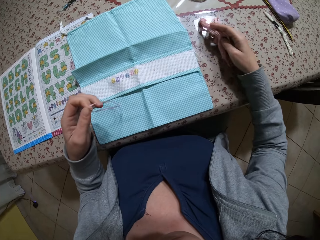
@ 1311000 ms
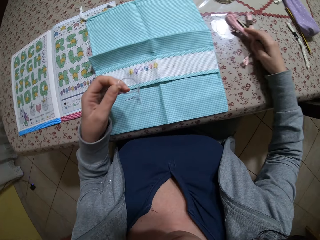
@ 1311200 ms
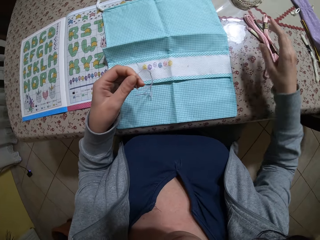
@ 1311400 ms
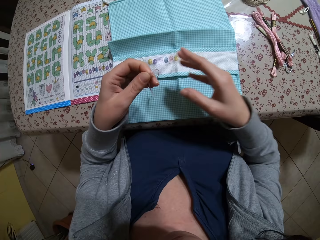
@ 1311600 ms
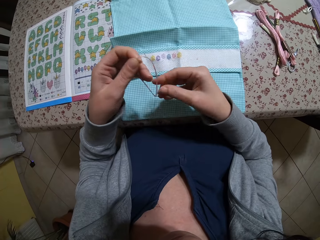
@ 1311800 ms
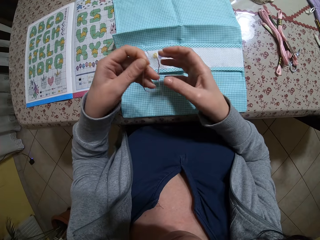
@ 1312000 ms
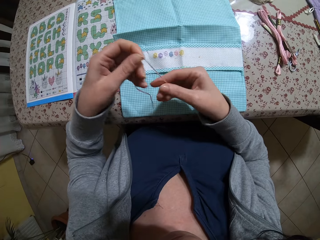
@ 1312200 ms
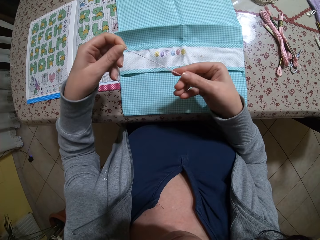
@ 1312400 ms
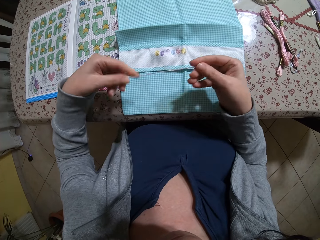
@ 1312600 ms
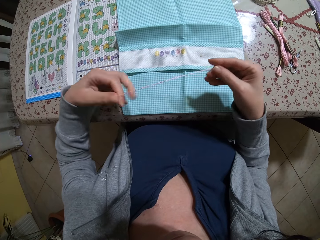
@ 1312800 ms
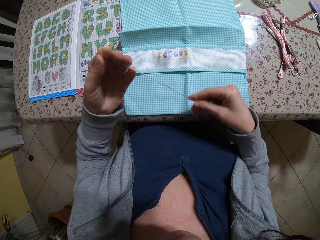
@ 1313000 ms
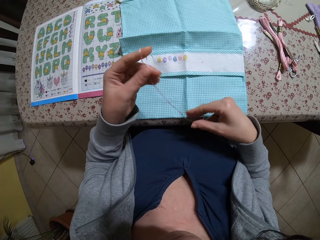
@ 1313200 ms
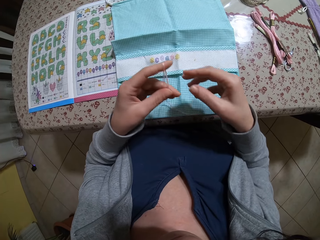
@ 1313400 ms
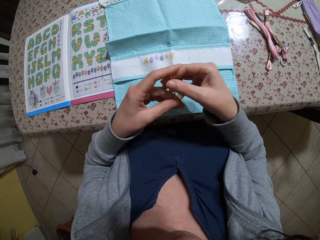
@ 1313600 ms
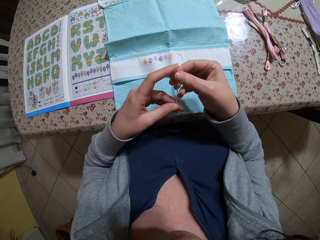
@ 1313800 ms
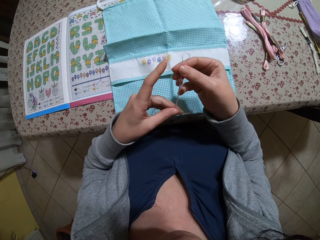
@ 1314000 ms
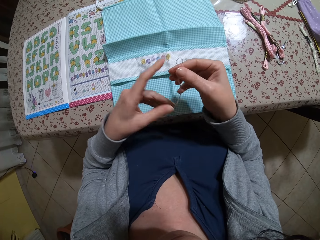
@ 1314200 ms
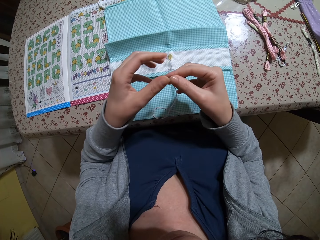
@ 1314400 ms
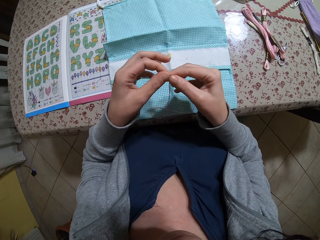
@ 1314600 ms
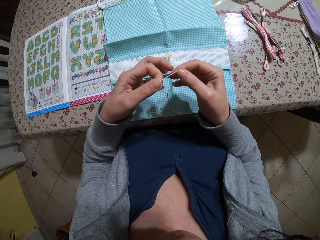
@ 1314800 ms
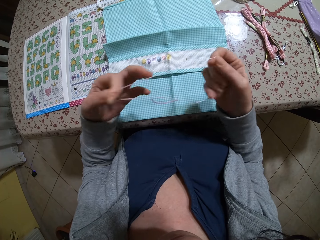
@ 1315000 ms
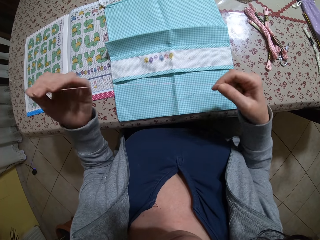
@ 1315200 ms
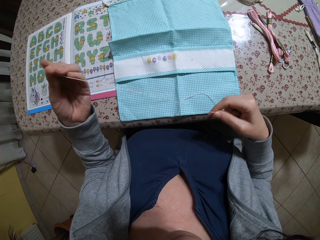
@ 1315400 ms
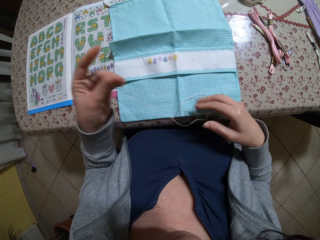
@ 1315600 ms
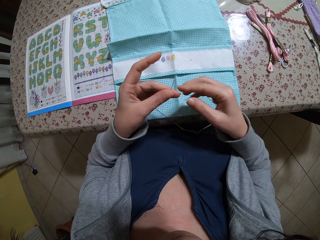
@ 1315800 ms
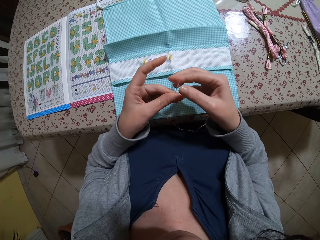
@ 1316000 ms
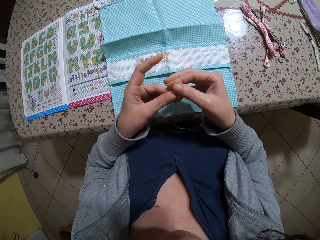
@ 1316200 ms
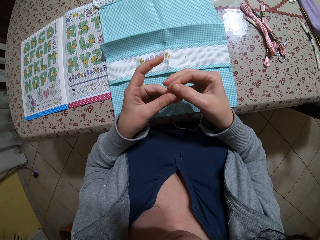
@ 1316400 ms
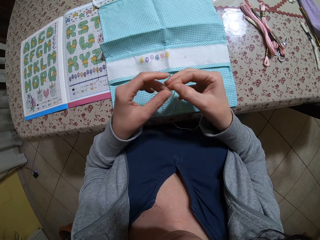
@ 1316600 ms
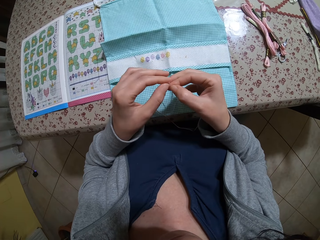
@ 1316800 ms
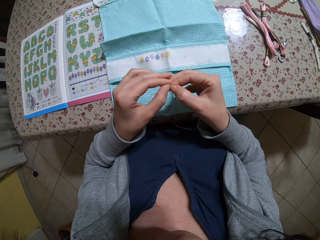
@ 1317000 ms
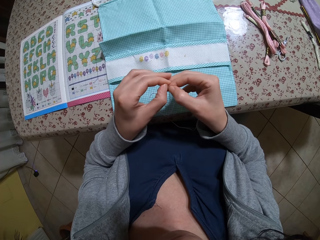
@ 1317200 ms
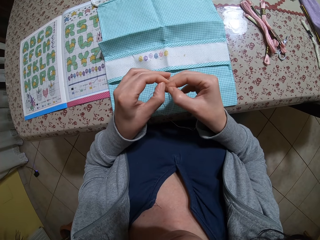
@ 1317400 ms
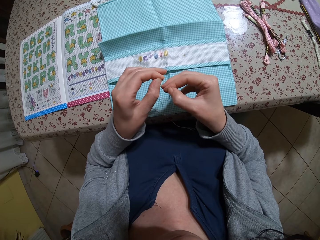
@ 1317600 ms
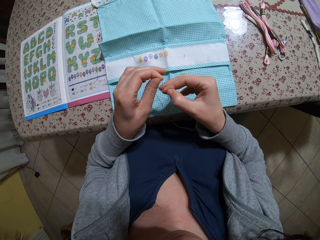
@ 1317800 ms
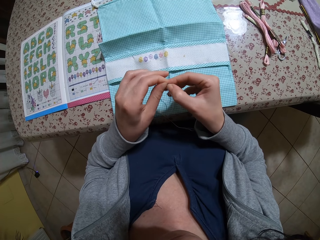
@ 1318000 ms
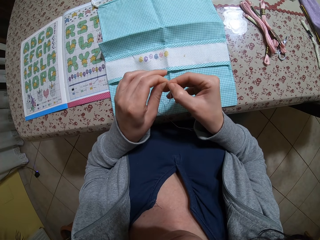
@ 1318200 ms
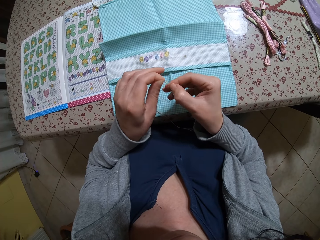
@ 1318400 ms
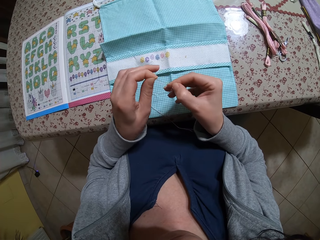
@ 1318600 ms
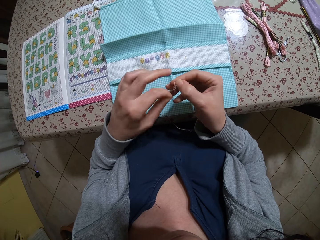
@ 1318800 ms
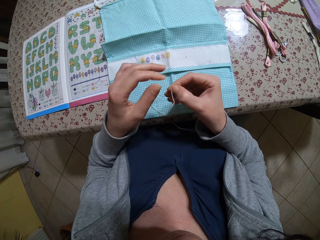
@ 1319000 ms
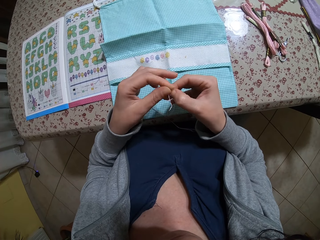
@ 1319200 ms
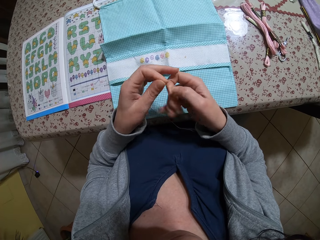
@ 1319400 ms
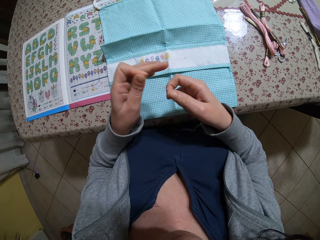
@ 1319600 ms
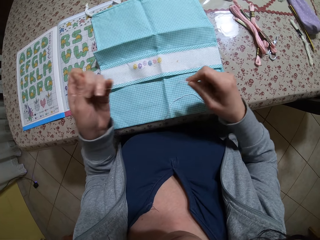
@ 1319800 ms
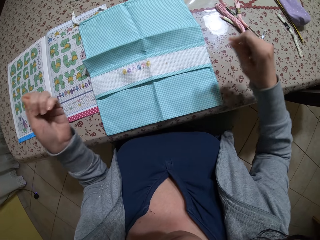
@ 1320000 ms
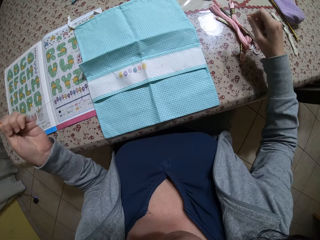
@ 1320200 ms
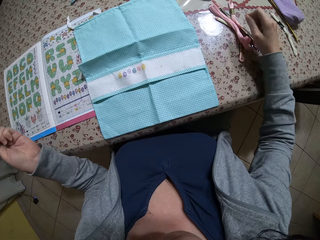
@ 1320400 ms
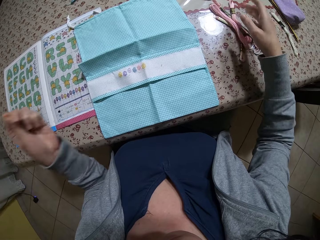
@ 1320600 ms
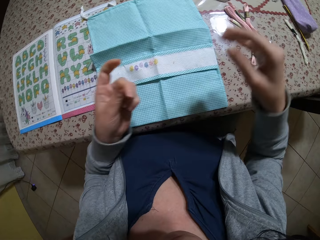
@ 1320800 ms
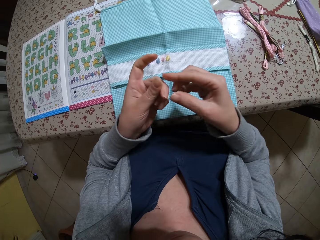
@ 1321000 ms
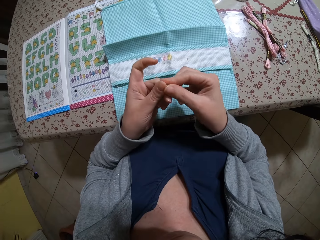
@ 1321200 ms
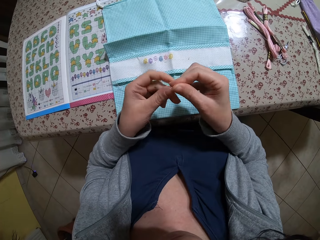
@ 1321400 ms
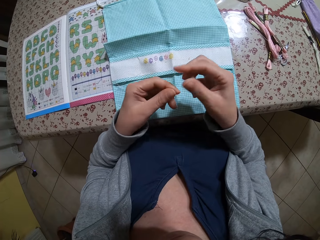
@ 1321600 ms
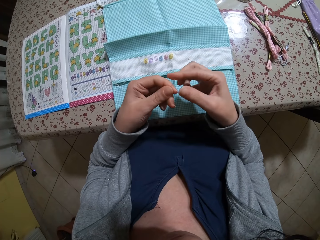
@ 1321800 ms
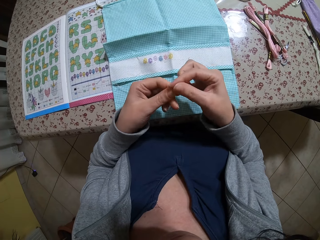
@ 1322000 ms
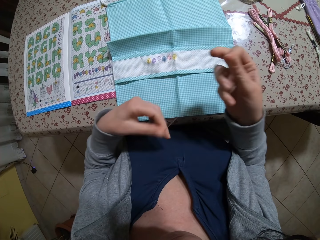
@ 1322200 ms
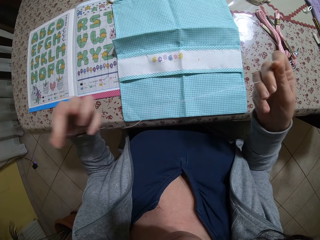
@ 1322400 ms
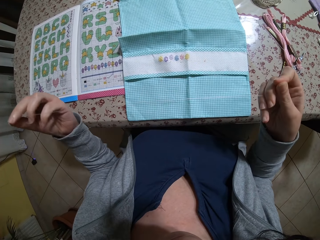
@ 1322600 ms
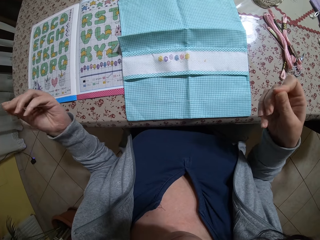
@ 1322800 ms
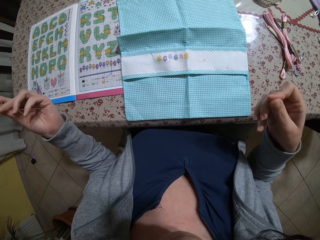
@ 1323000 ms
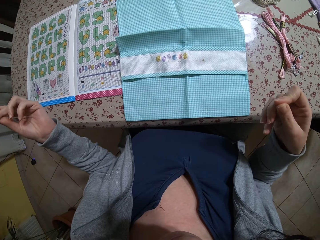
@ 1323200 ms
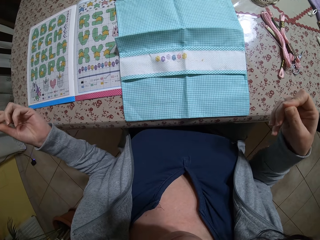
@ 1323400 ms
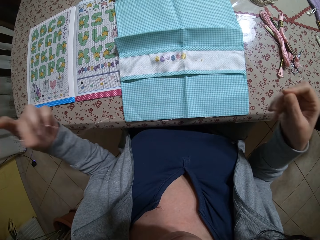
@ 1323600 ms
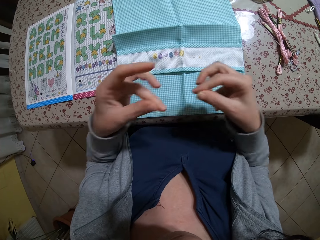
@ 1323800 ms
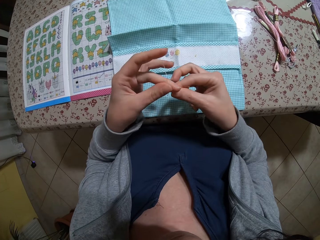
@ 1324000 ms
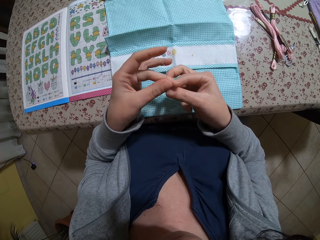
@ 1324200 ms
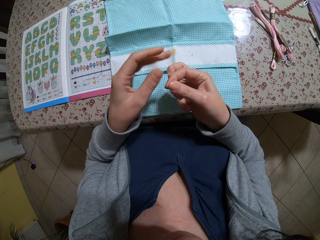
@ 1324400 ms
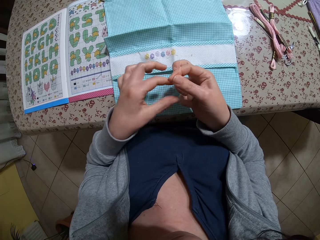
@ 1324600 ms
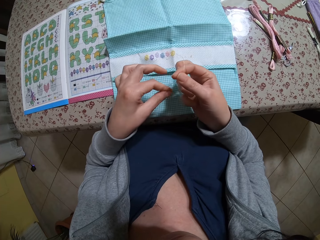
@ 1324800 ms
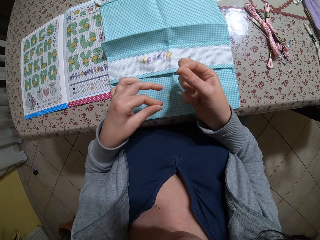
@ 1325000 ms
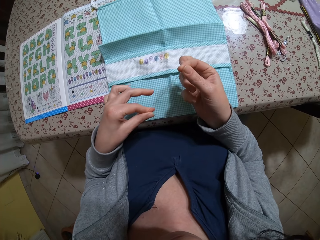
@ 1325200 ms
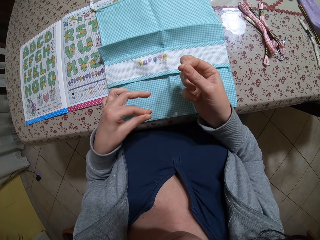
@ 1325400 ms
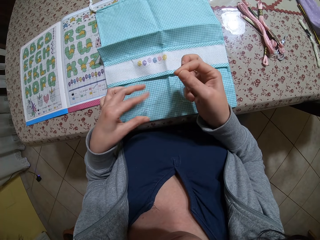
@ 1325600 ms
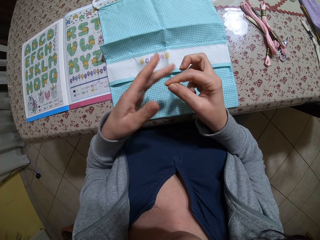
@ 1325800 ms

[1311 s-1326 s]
The camera wearer puts the bundles of thread on the table with her right hand. She holds the piece of thread with both hands. She straightens the thread. She strips out a strand of thread from the piece of thread with both hands. She puts the thread on the table. She straightens out the thread with both hands.

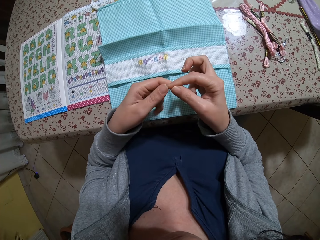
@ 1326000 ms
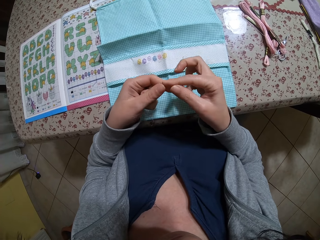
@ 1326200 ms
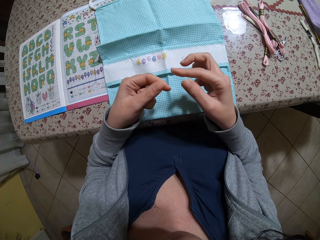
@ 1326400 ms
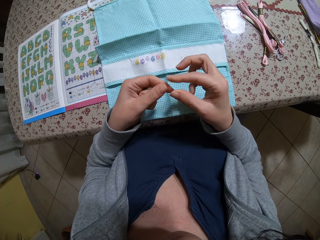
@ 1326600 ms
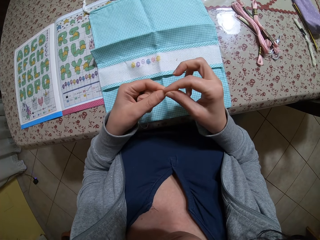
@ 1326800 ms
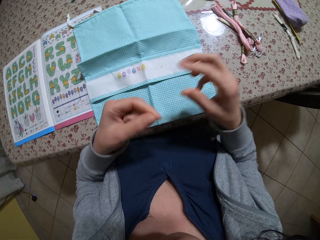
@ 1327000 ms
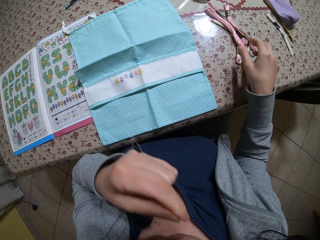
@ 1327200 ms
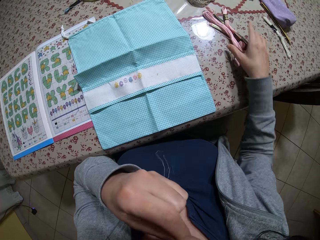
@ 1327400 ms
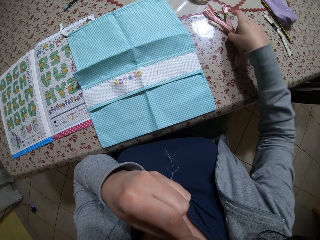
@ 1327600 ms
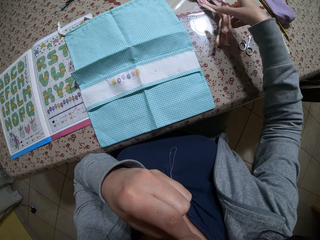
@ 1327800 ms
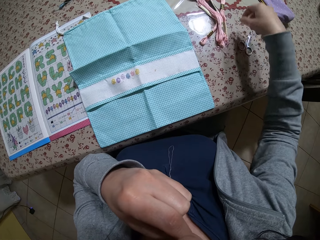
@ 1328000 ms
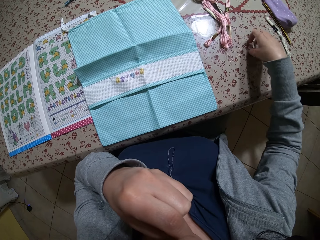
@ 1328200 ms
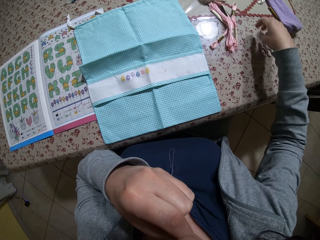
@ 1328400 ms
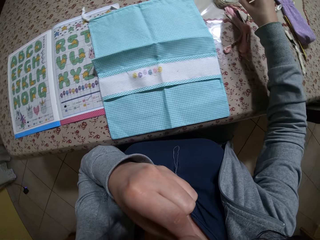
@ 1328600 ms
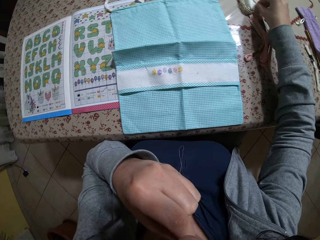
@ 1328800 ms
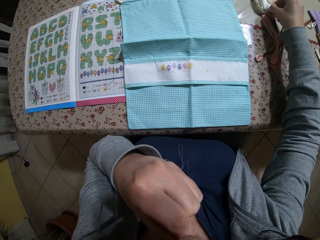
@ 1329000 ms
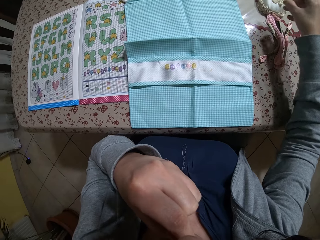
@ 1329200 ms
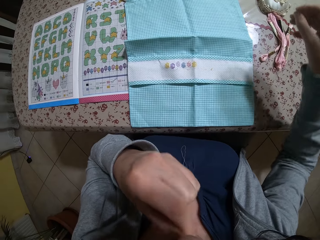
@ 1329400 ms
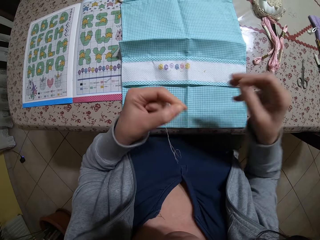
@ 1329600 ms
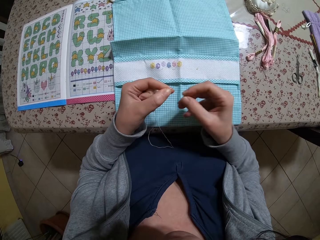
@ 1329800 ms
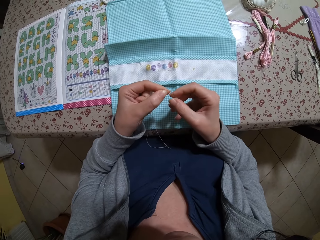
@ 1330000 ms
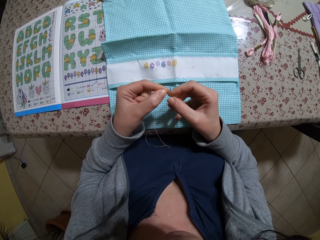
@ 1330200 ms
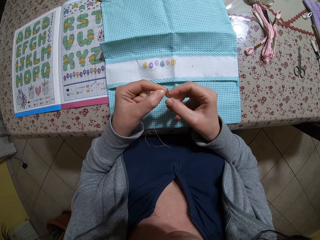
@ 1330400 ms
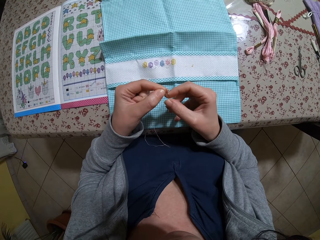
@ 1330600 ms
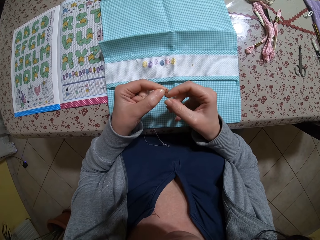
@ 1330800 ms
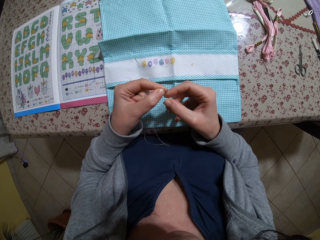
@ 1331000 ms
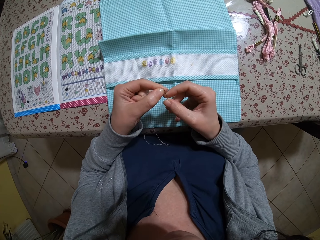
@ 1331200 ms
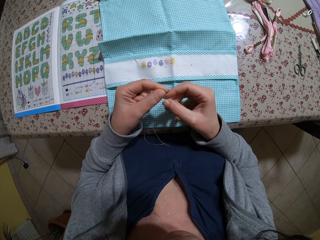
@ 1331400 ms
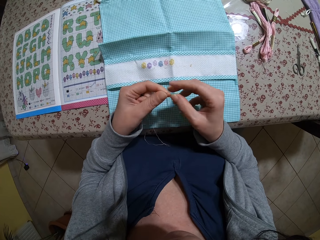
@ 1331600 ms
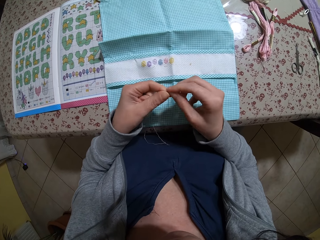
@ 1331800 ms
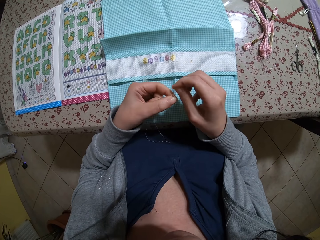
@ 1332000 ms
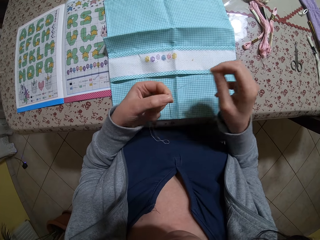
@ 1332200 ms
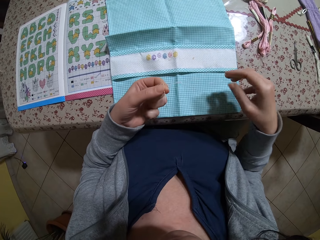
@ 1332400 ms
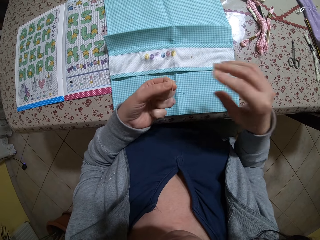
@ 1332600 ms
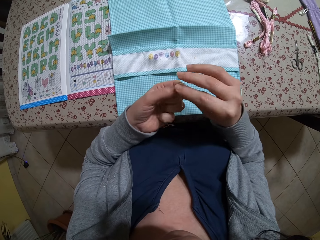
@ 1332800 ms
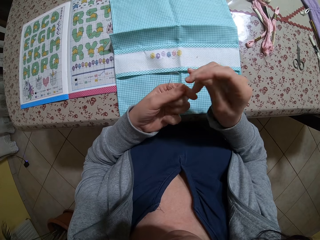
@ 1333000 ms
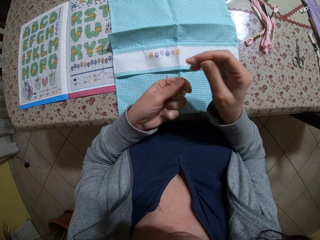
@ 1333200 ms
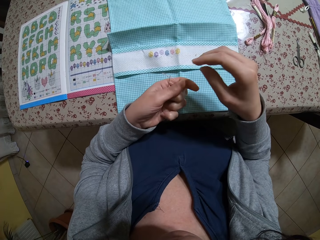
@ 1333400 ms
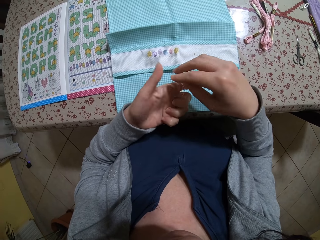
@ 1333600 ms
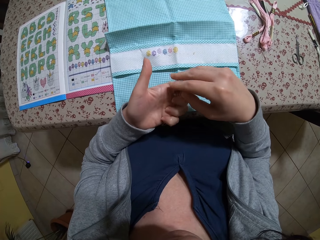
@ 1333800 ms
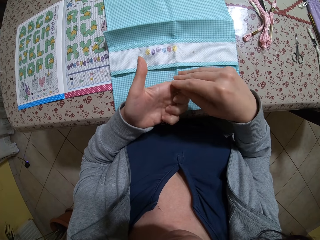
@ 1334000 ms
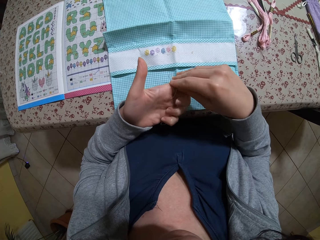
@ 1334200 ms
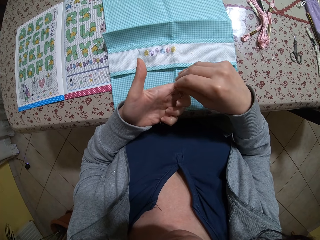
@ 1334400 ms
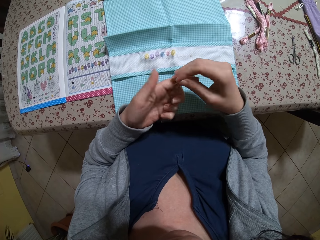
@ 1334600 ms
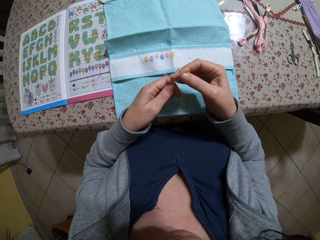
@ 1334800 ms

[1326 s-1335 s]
The camera wearer puts the thread in her mouth with her left hand. She takes the bundles of thread on the table with her right hand. She moves the thread. She drops the bundles of thread on the table with her right hand. She shifts the scissors on the table with her right hand. She takes the needle from the pincushion with her right hand. She threads the needle with the thread in her left hand. She holds the needle with her left hand. She pulls the thread through the eye of the needle with her right hand. She takes the needle from her left hand with her right hand.
